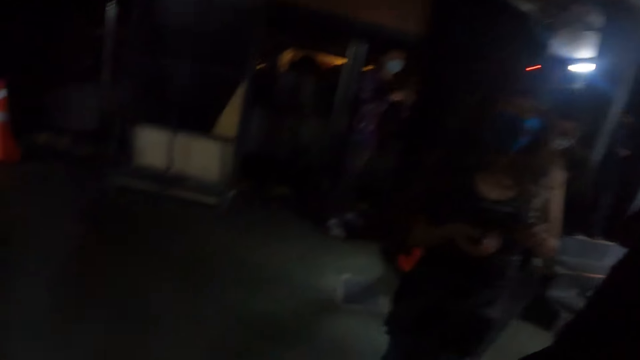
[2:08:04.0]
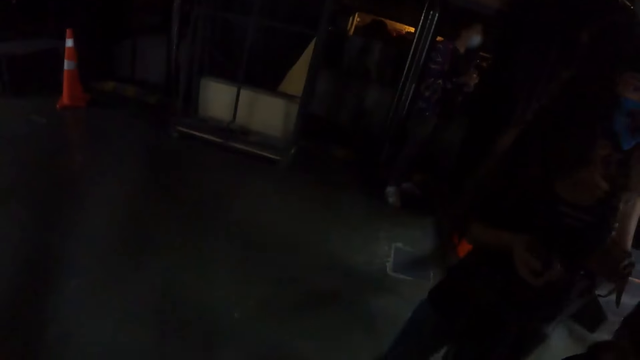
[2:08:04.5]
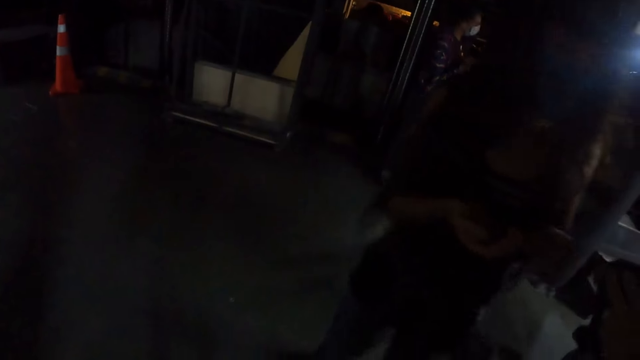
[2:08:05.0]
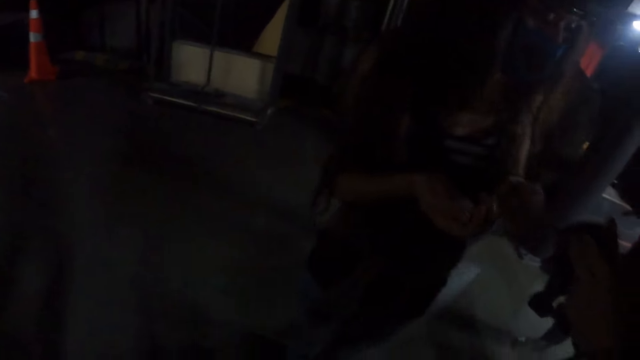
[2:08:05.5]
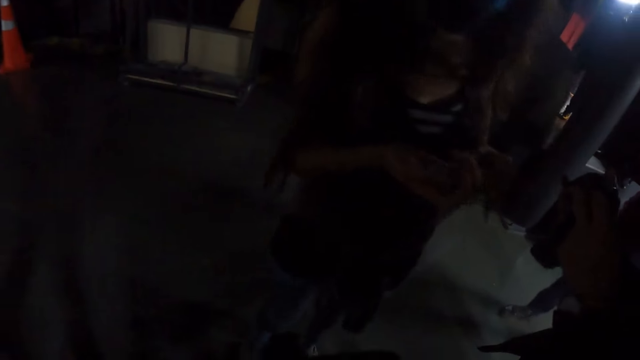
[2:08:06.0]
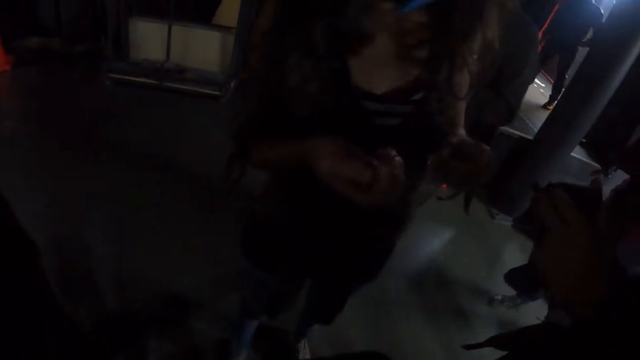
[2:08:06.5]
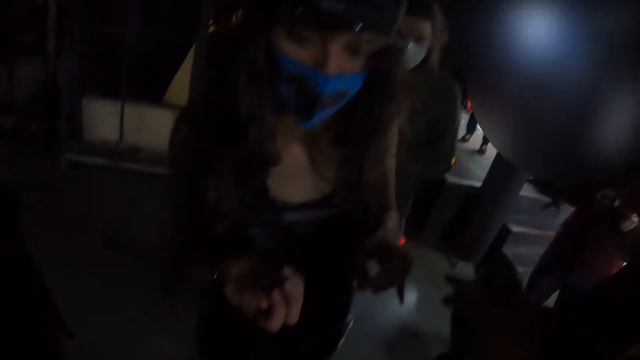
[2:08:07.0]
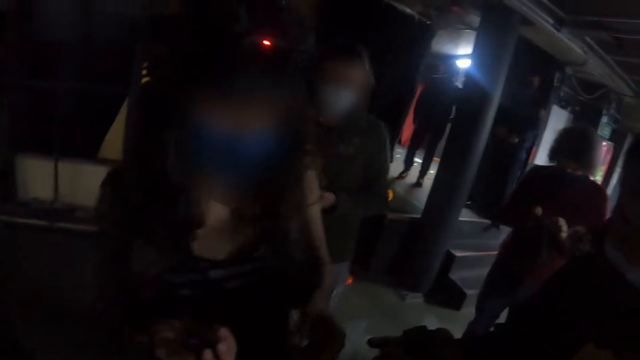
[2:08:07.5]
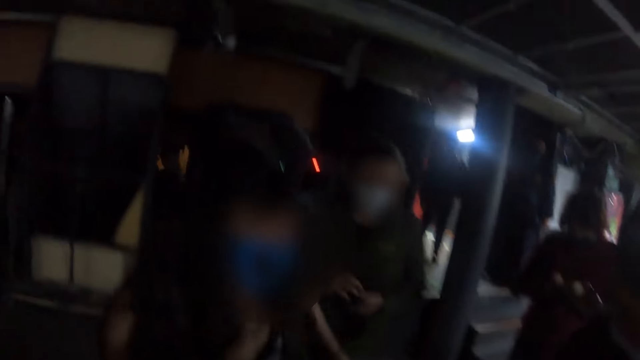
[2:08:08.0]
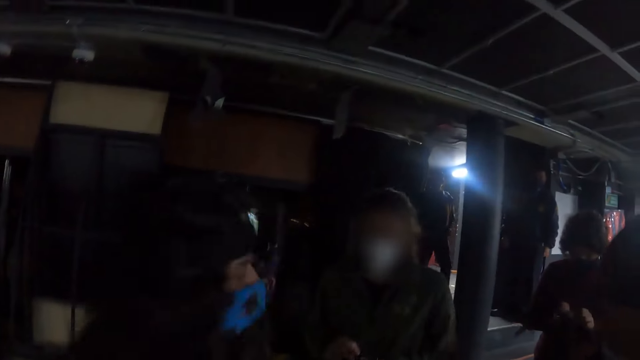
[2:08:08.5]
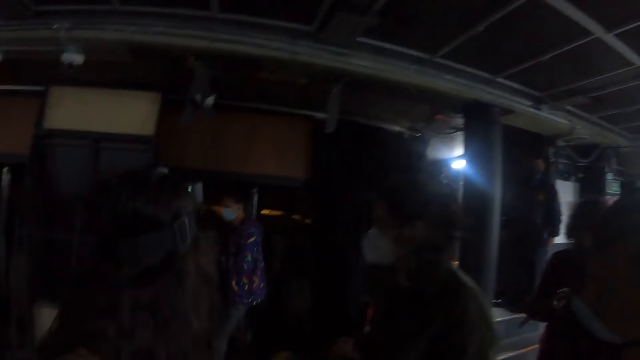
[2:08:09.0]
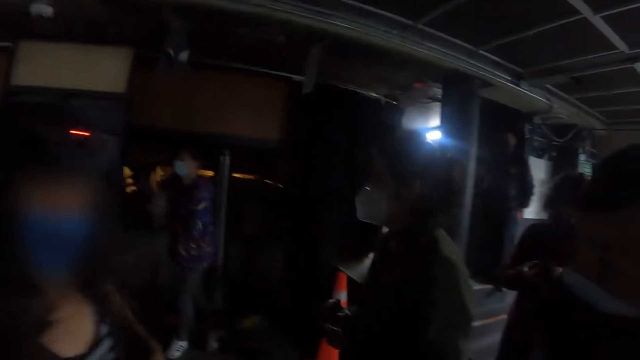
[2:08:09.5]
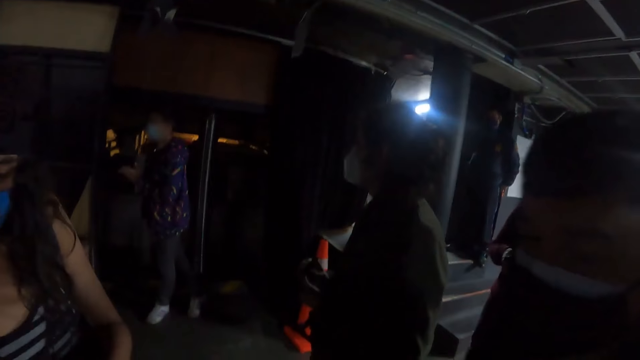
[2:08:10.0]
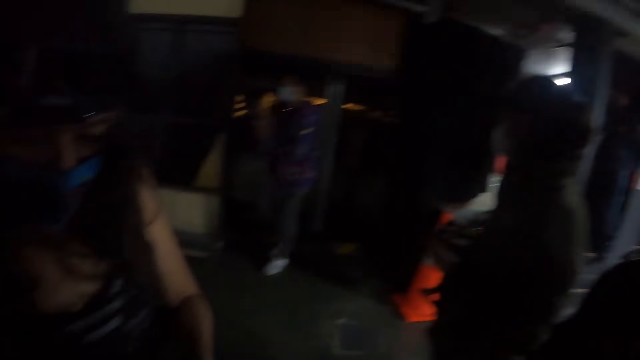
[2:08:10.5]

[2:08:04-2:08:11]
The camera wearer stands around the corridor.

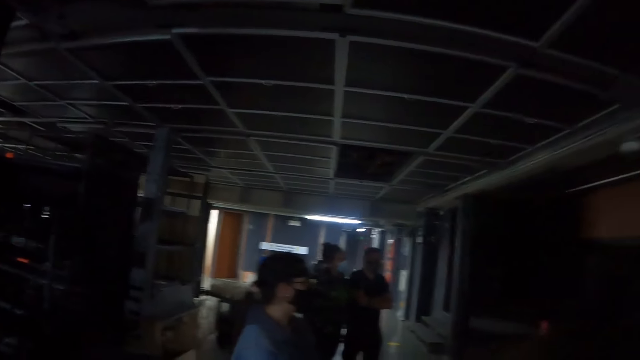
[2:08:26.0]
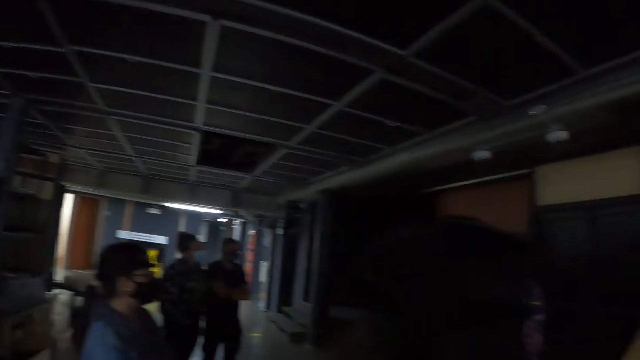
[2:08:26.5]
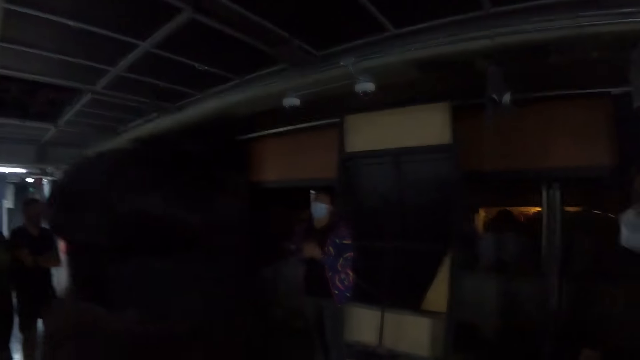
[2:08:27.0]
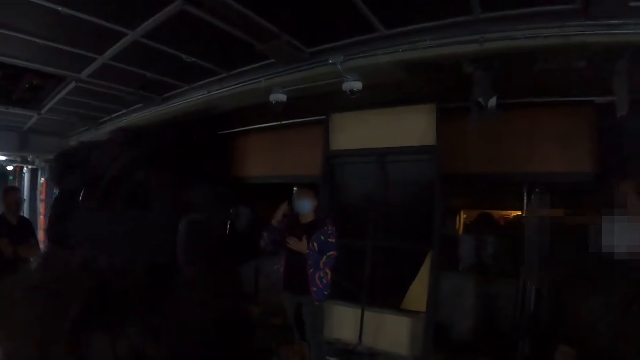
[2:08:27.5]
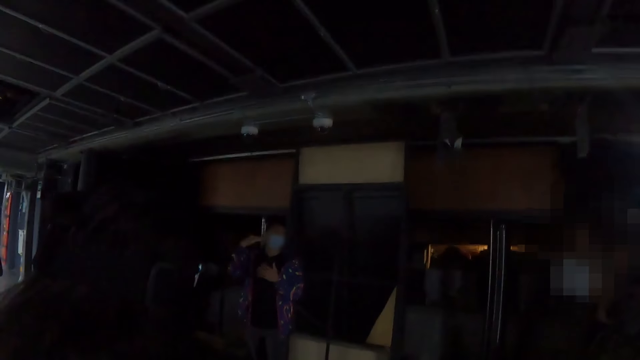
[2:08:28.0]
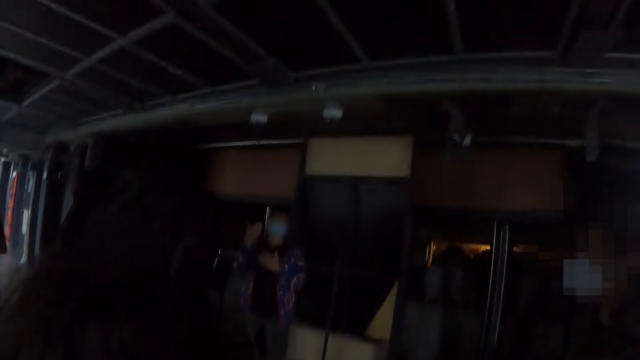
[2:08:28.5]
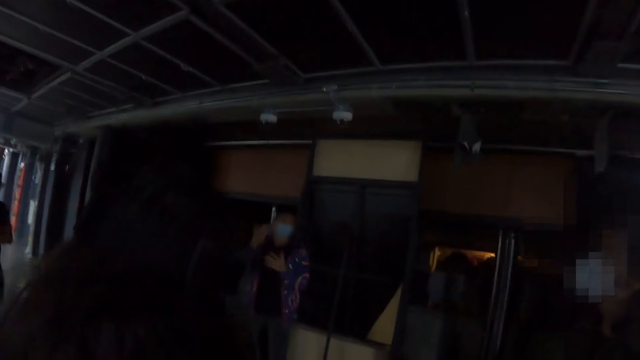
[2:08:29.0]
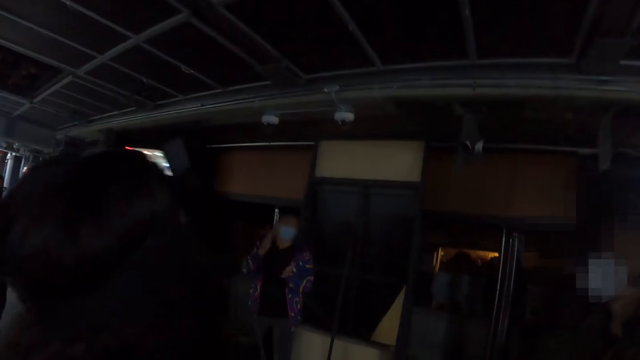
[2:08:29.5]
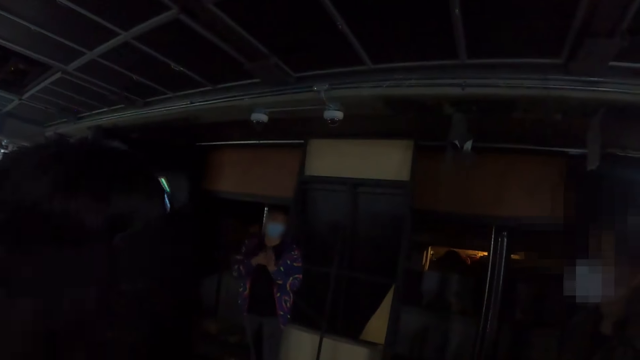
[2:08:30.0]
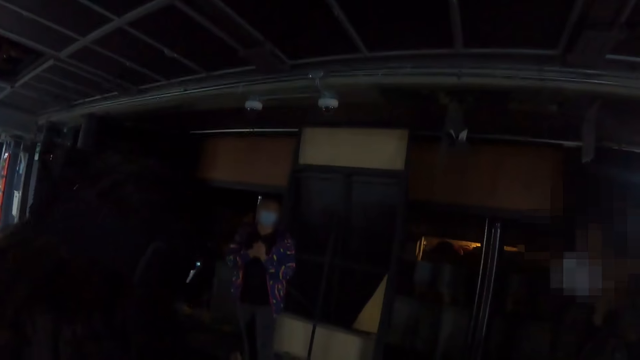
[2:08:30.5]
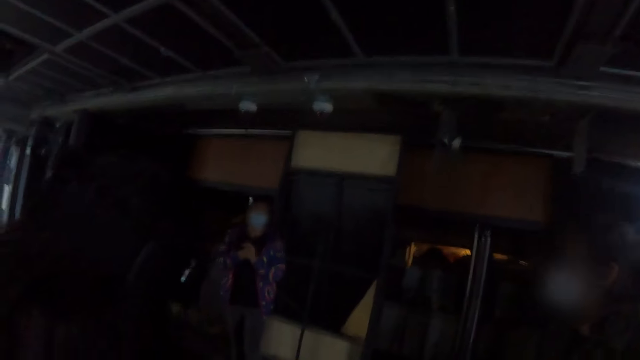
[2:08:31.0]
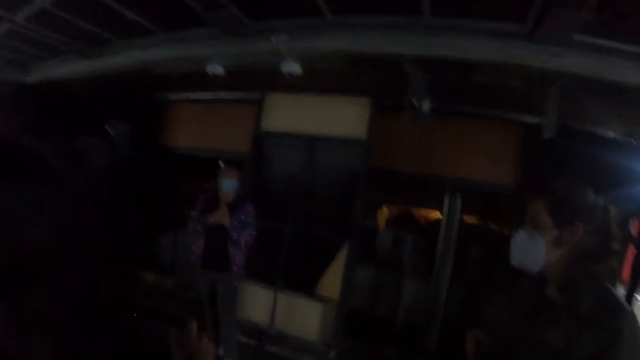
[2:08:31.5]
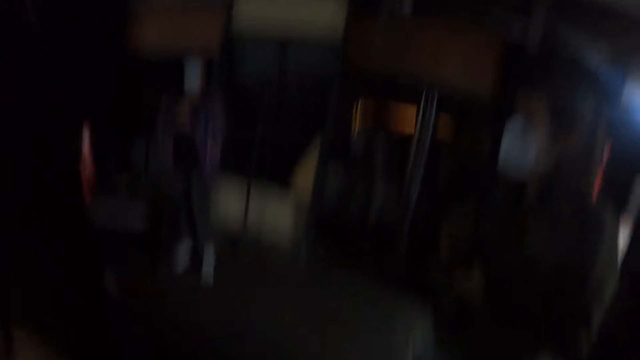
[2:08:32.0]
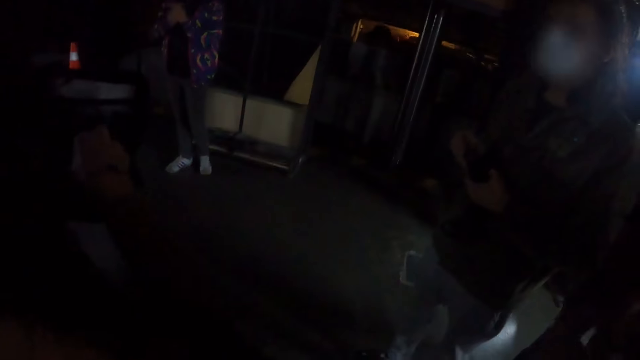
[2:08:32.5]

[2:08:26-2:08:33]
A woman shows signs.

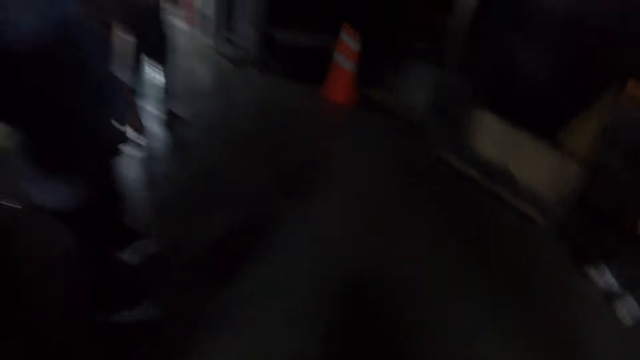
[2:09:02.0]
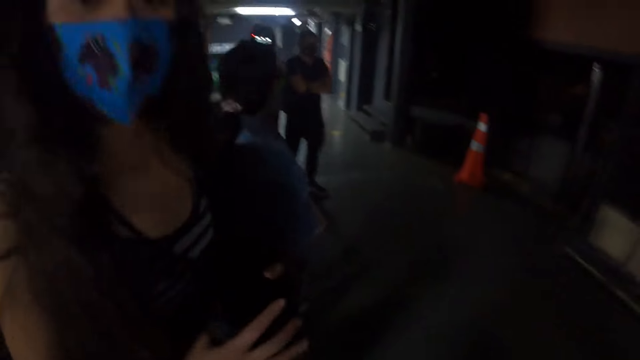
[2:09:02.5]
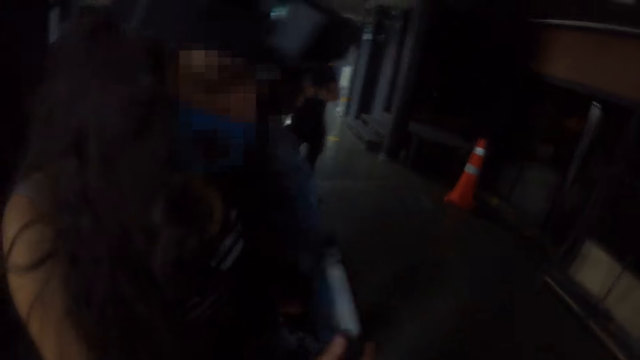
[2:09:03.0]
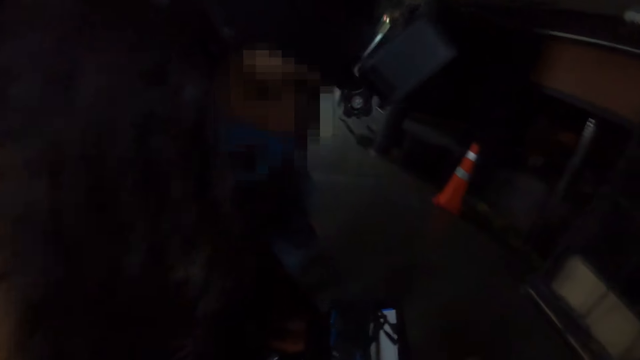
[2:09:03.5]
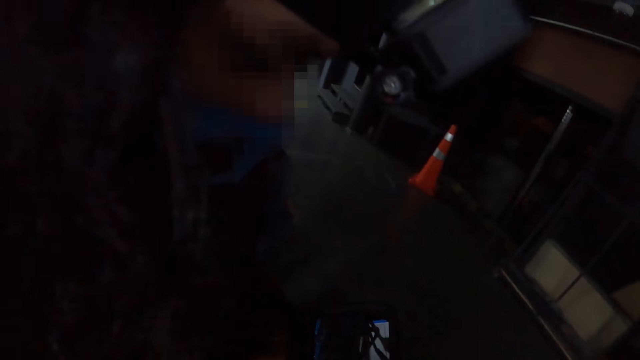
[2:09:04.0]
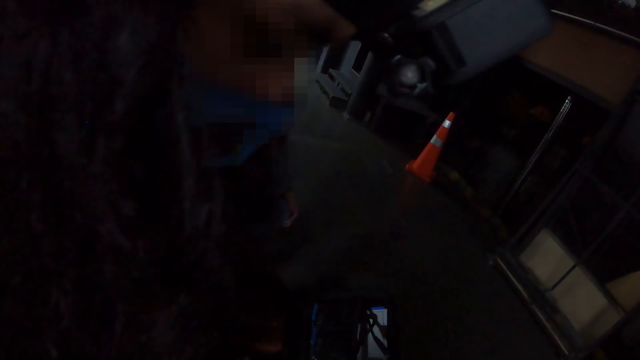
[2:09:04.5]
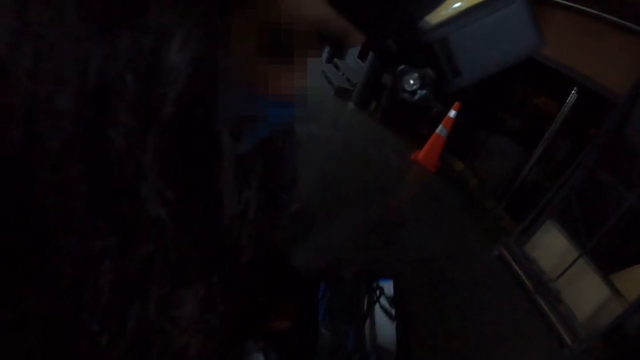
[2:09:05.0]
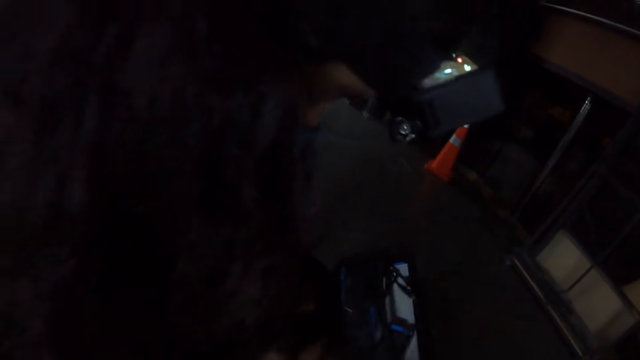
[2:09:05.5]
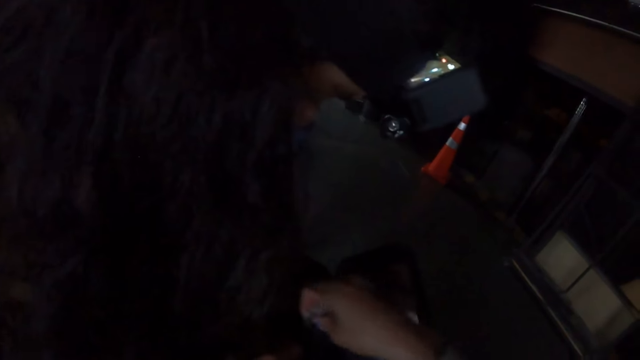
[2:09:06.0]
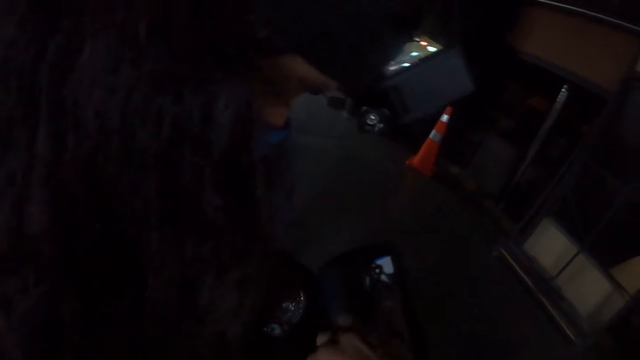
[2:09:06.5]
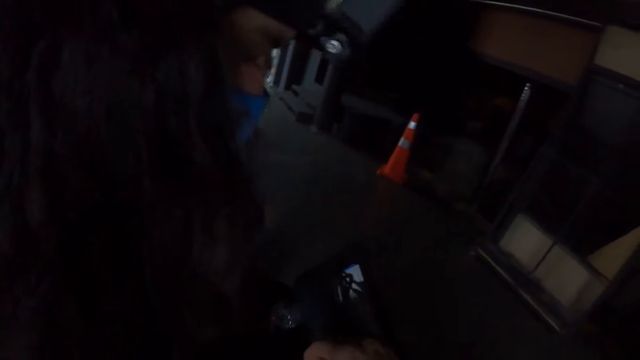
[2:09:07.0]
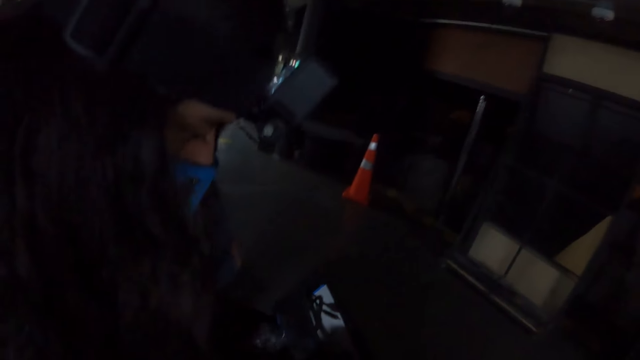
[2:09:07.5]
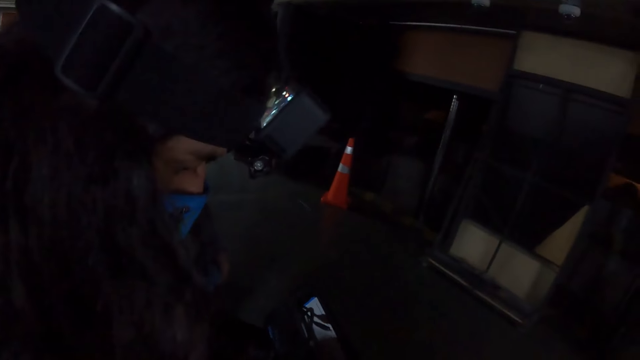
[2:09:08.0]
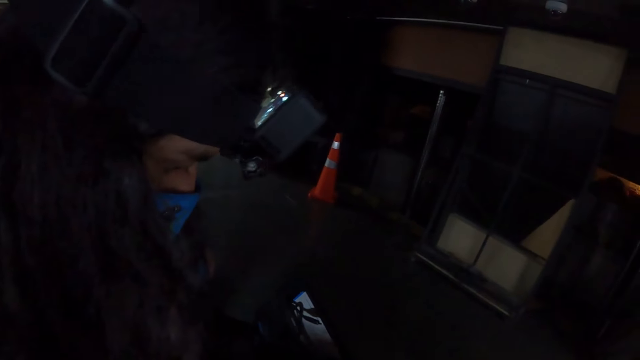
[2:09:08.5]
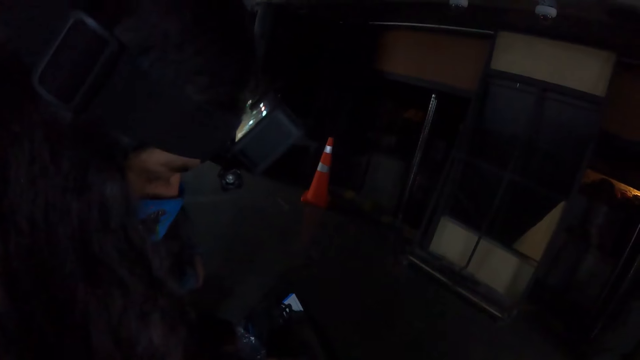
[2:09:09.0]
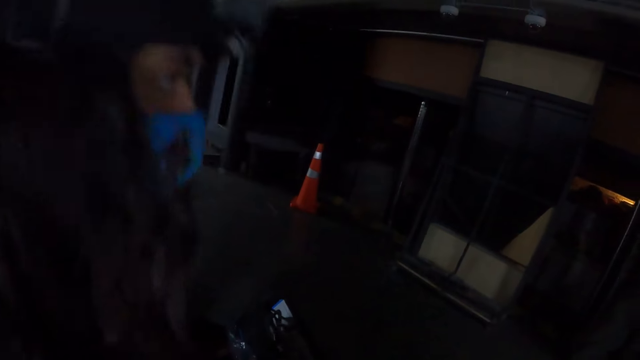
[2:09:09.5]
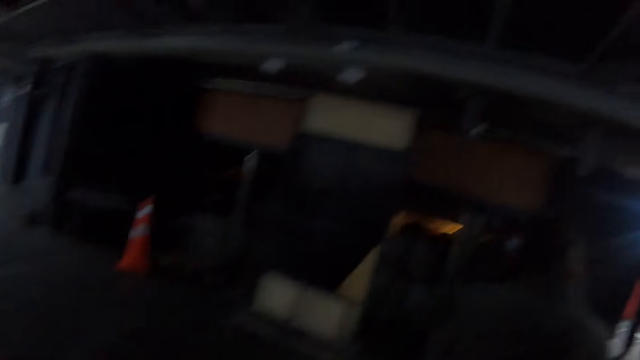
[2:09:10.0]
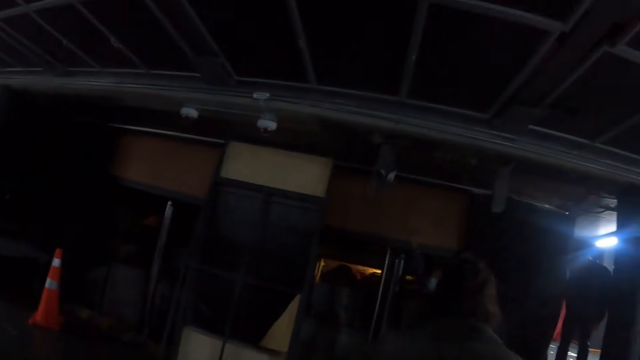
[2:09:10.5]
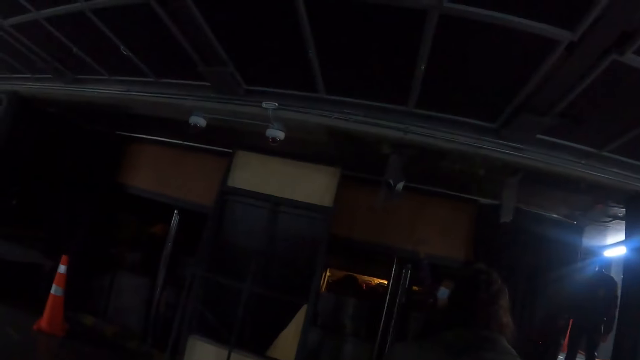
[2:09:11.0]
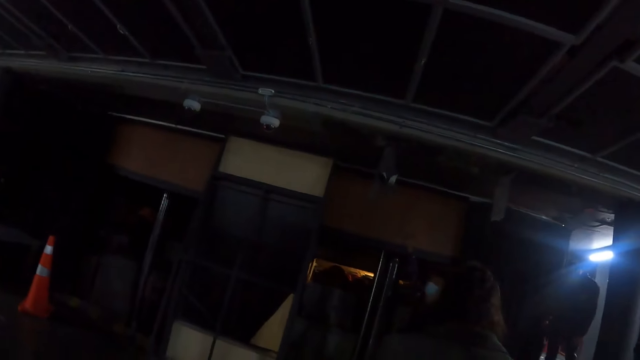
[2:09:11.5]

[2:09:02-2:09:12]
The camera wearer converses with a woman. The woman uses her phone.
